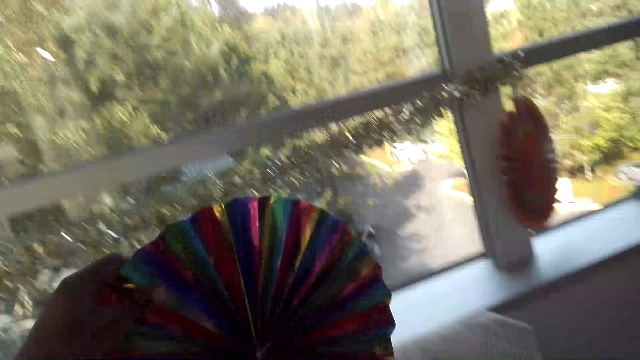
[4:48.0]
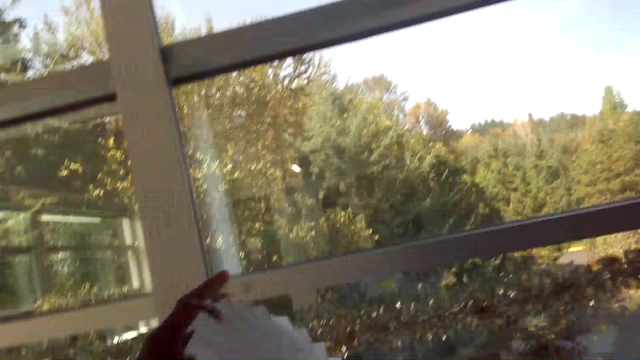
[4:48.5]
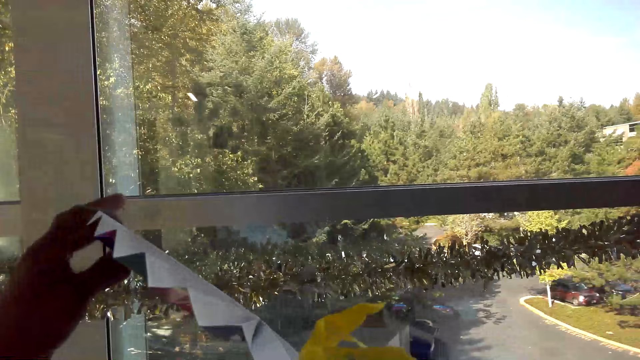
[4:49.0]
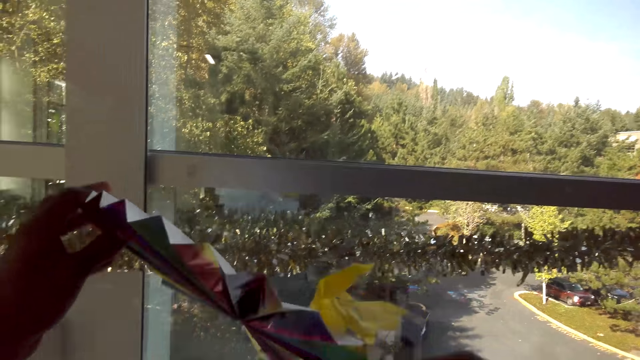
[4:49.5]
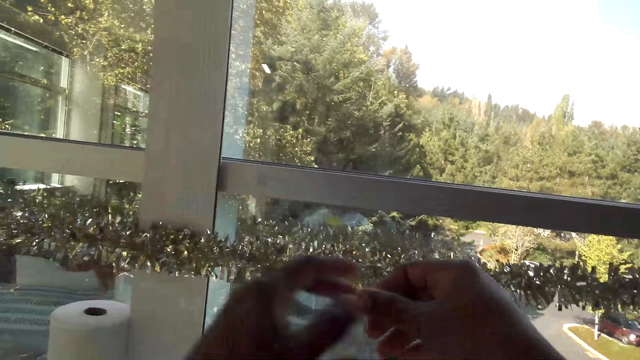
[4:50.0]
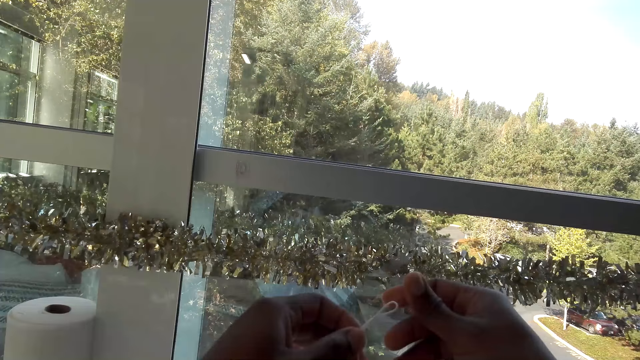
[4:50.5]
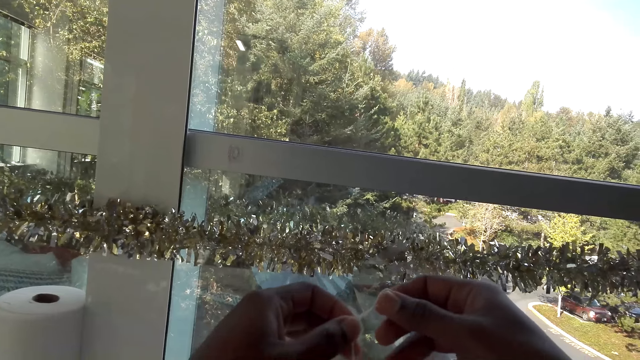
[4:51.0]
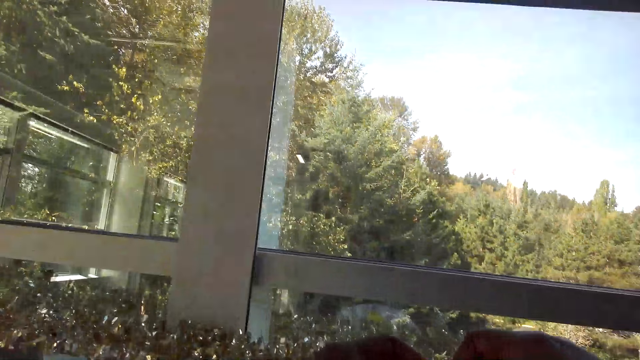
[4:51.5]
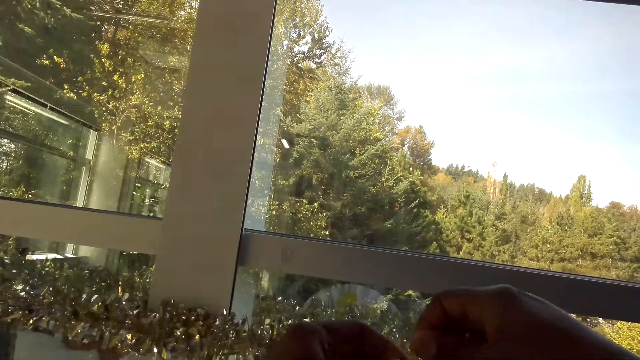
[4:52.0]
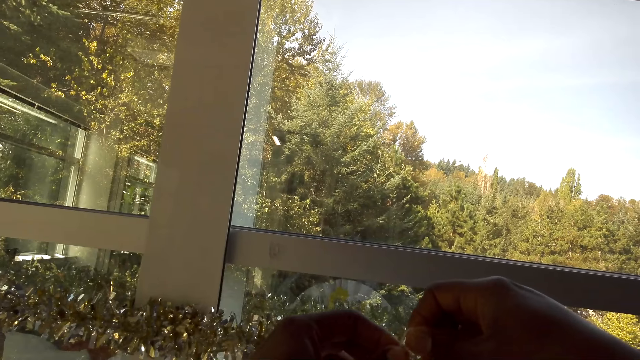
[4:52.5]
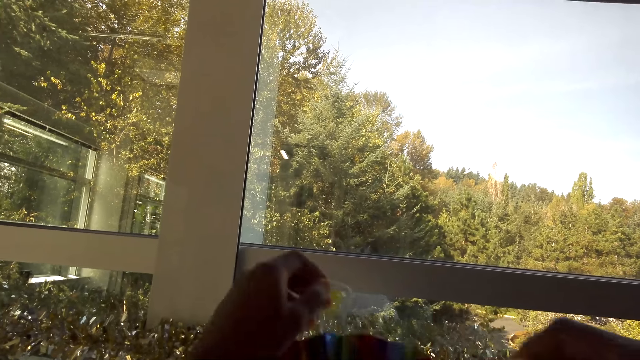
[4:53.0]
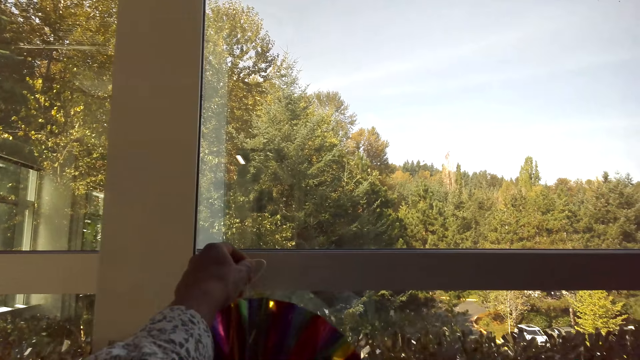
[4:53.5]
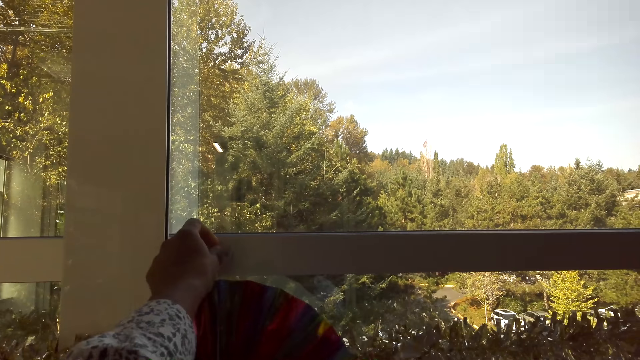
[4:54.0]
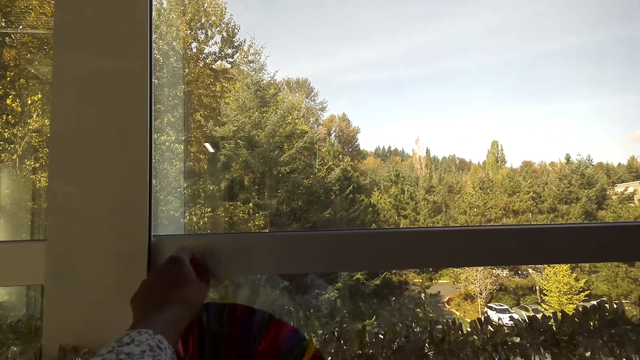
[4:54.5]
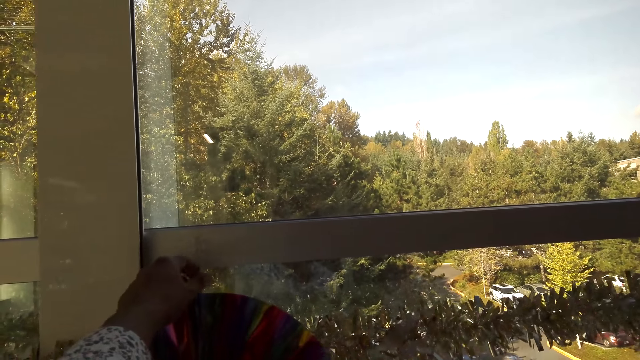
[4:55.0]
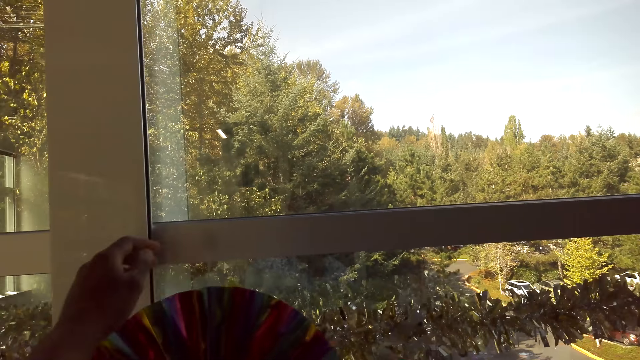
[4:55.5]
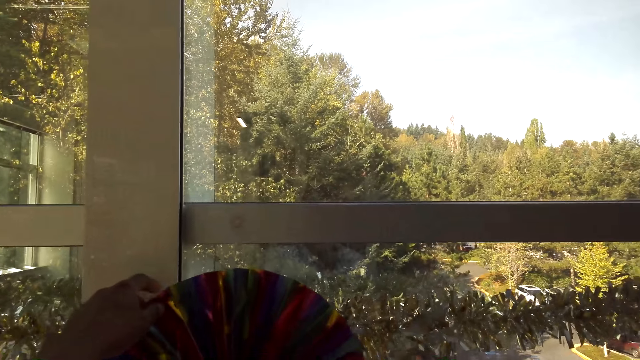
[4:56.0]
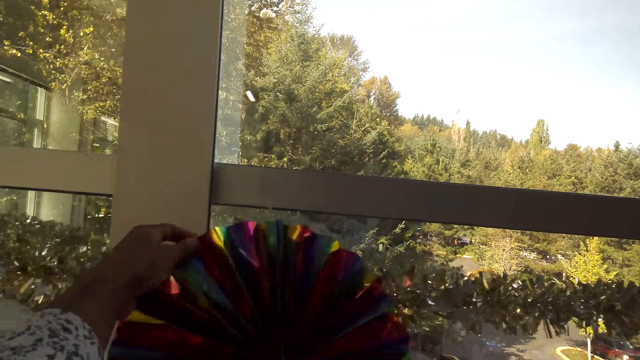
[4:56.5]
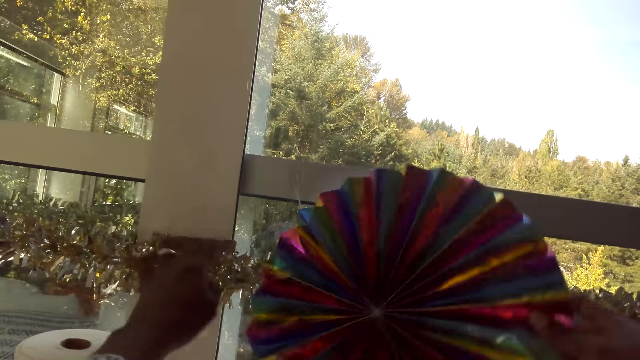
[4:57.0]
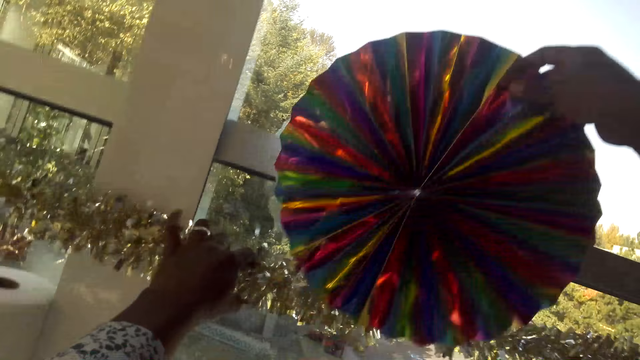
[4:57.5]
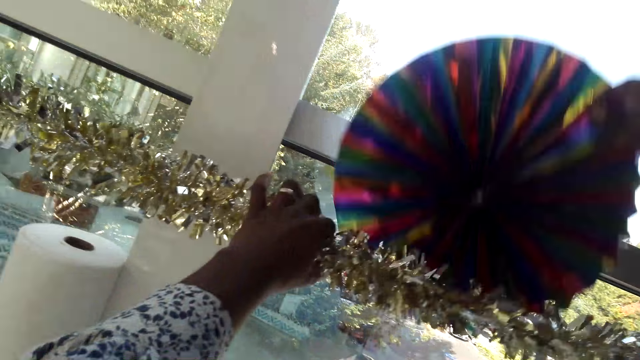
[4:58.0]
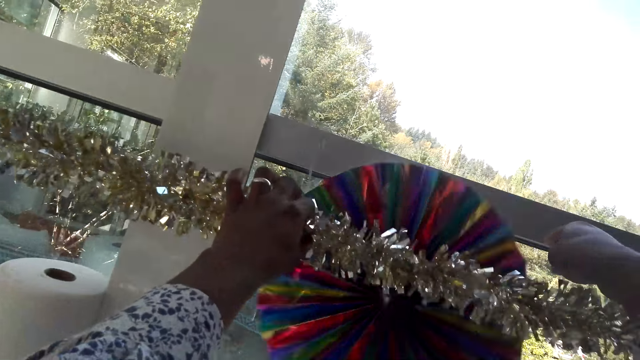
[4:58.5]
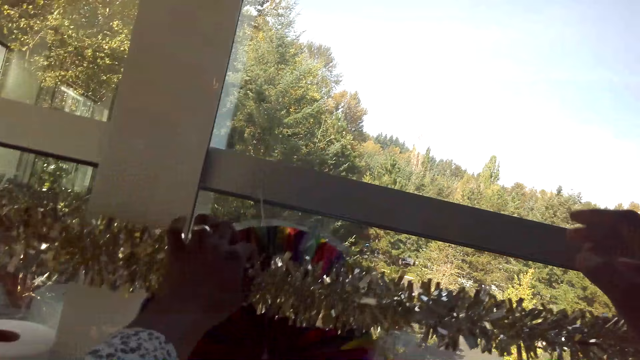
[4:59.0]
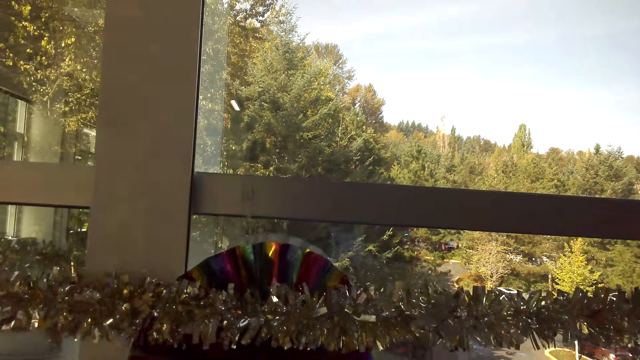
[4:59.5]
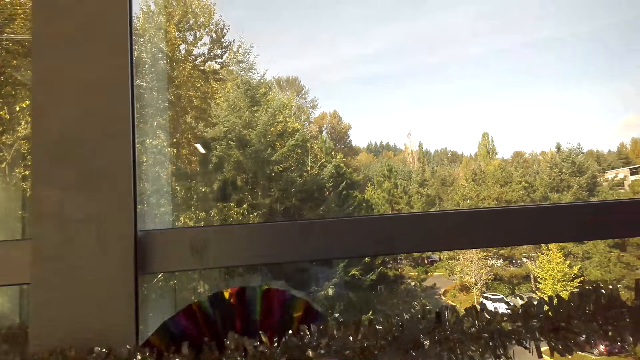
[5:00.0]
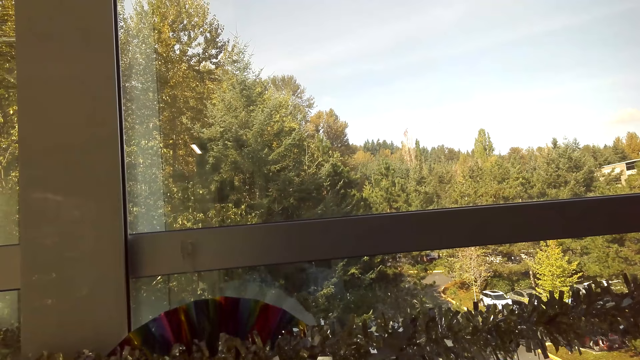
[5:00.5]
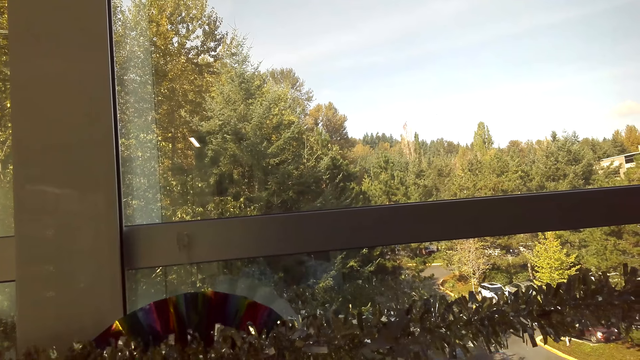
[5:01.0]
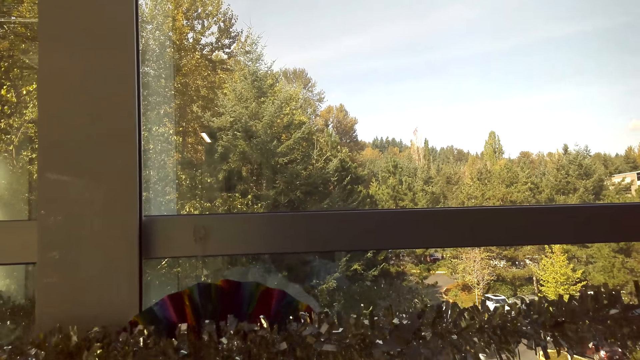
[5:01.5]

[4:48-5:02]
The camera wearer picks up a paper fan or paper decoration. They hold the strings. They hang the paper fan on the window. They adjust the paper decoration on the window.

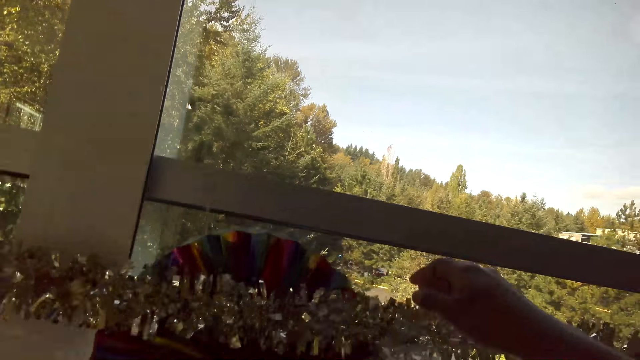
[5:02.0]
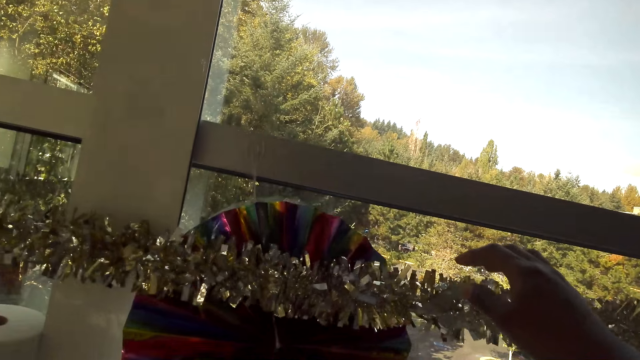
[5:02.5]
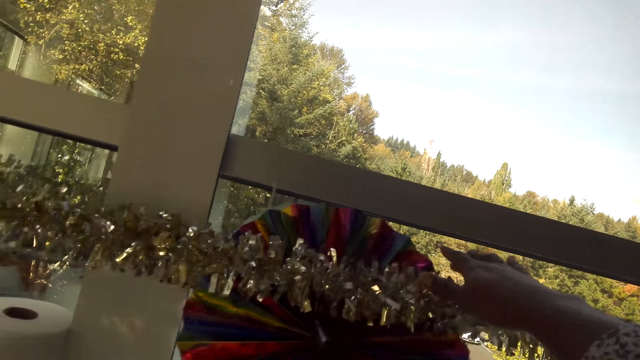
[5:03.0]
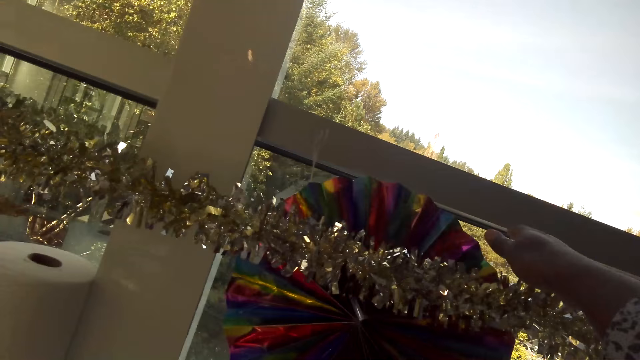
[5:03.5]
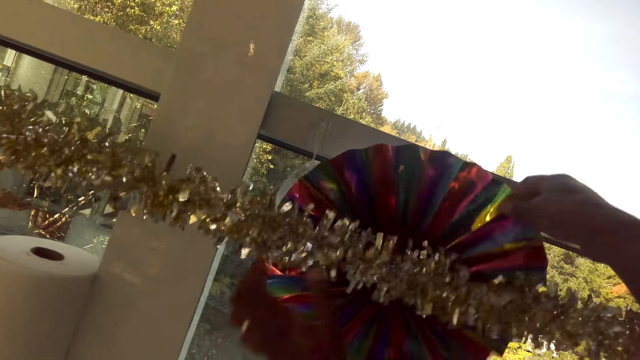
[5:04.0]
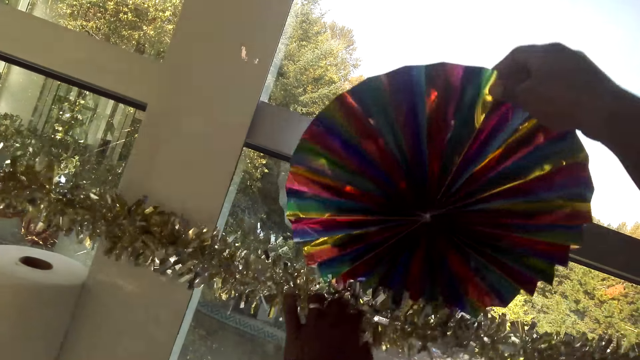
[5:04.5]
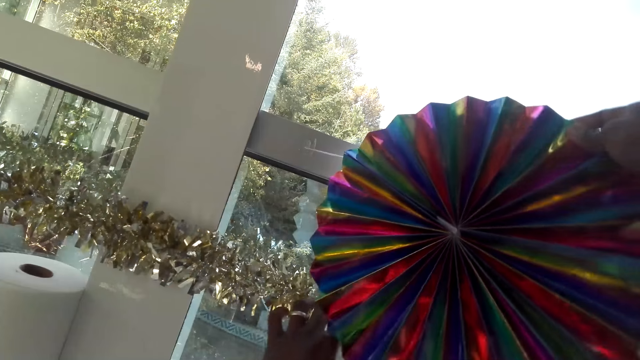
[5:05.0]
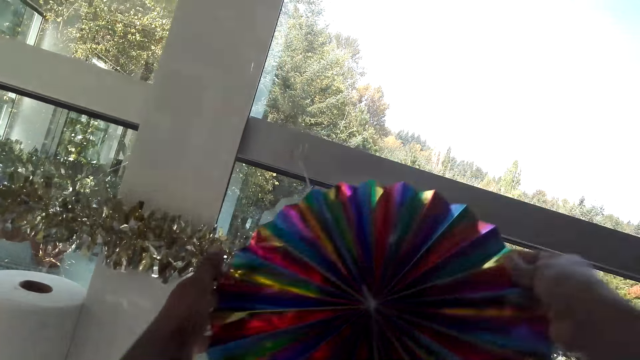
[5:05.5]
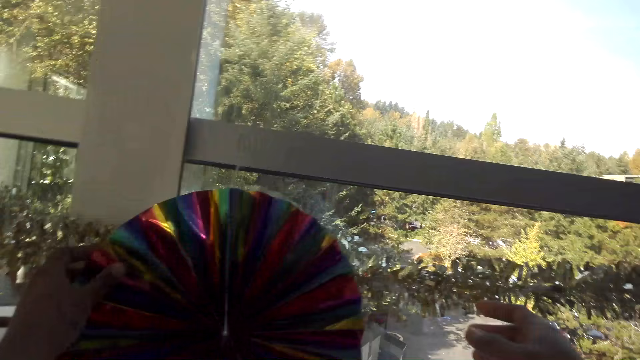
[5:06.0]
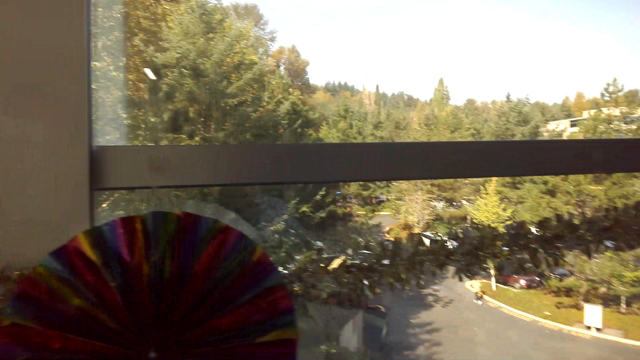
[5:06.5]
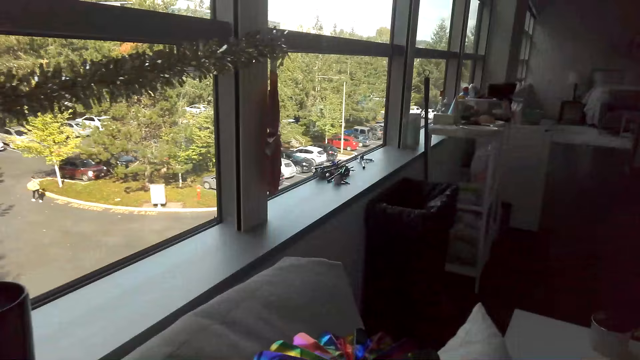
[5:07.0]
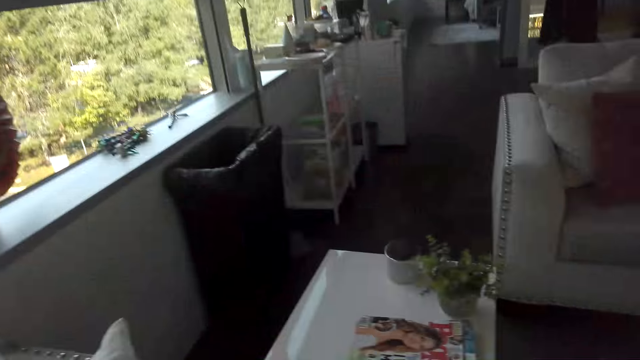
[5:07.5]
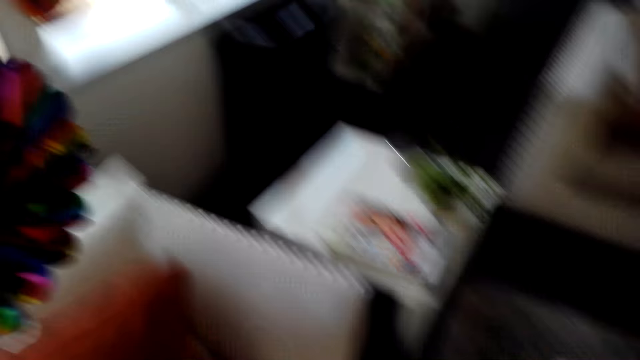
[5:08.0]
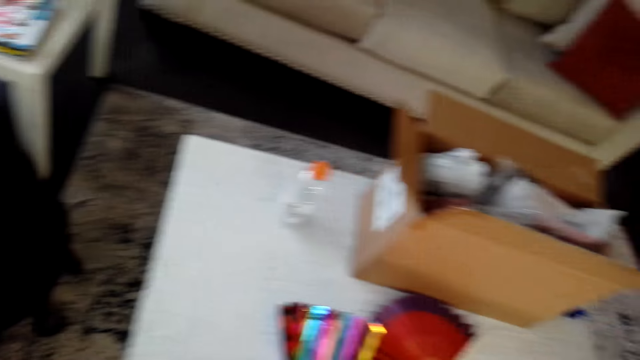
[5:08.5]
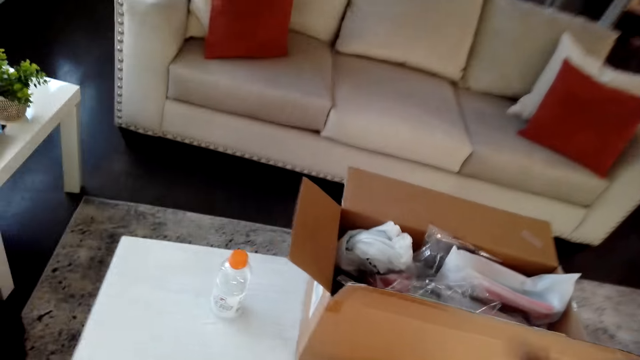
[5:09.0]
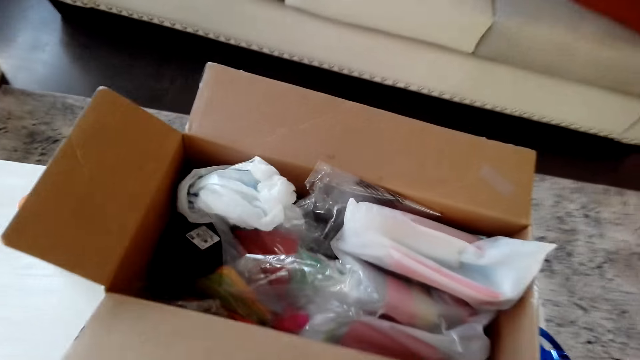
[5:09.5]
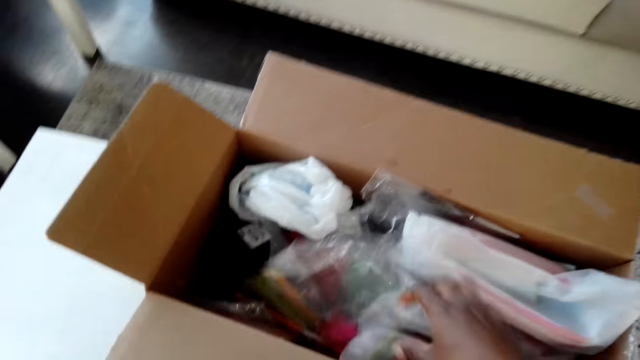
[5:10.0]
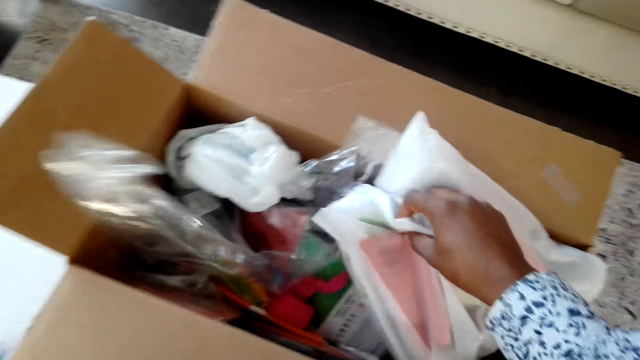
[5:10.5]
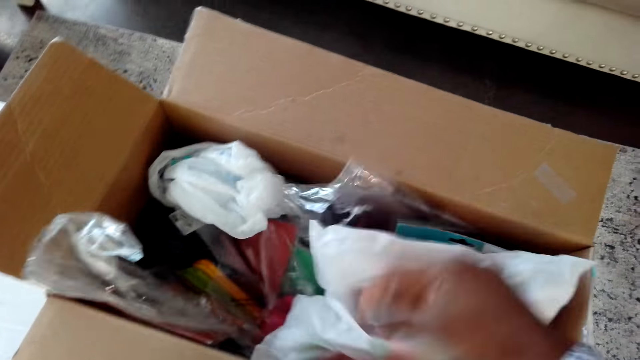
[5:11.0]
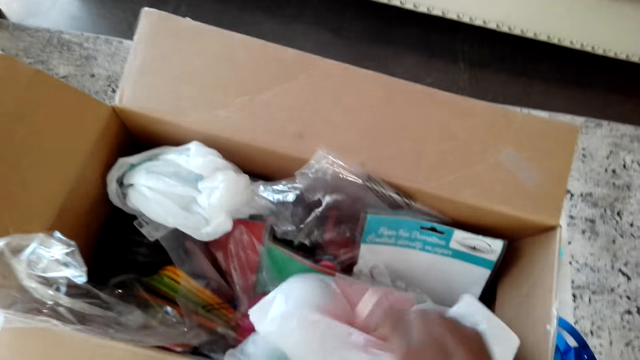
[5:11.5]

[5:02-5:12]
The camera wearer touches the paper decoration. They search in the box. They touch the bag in the box.
